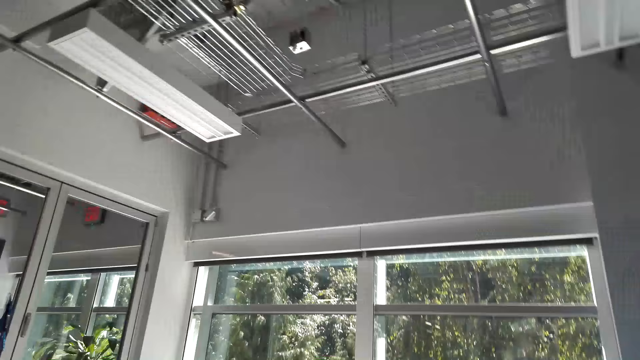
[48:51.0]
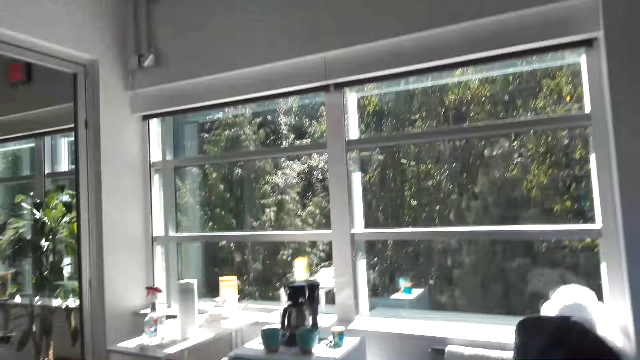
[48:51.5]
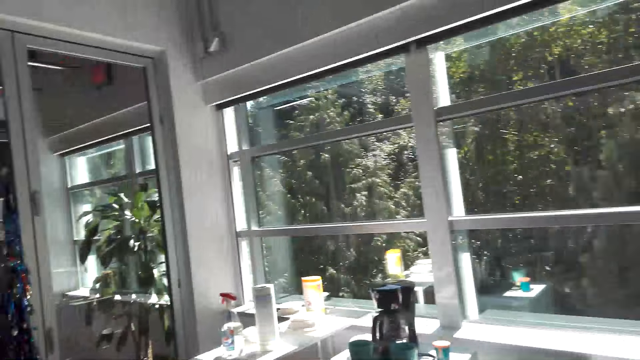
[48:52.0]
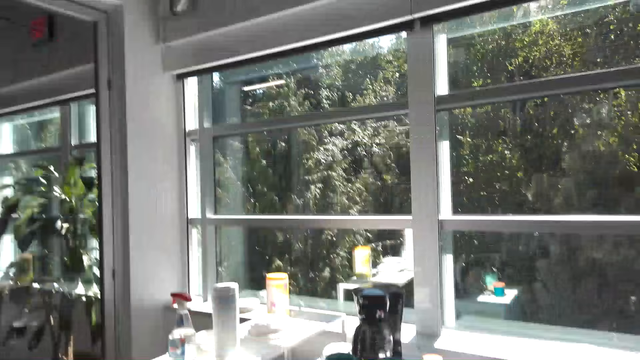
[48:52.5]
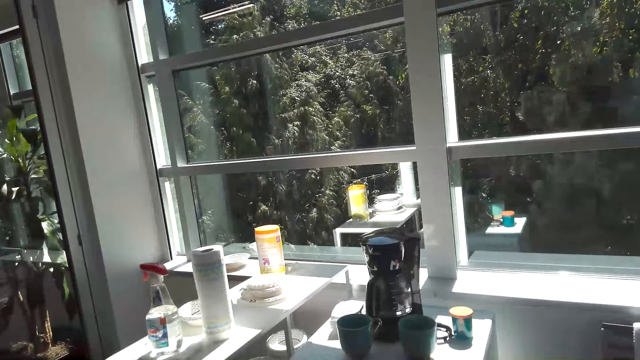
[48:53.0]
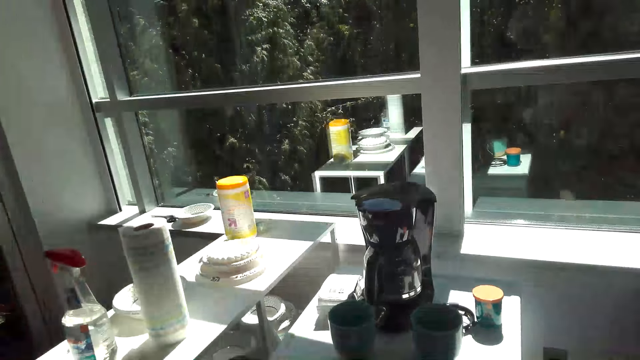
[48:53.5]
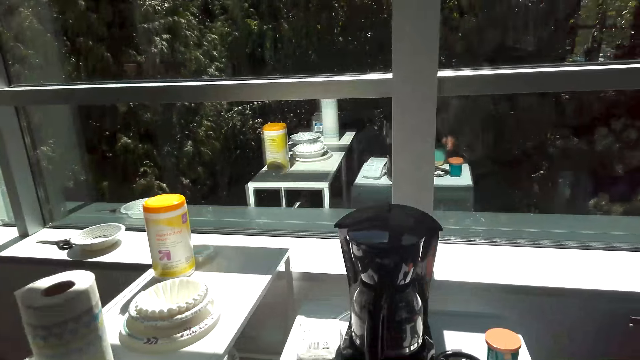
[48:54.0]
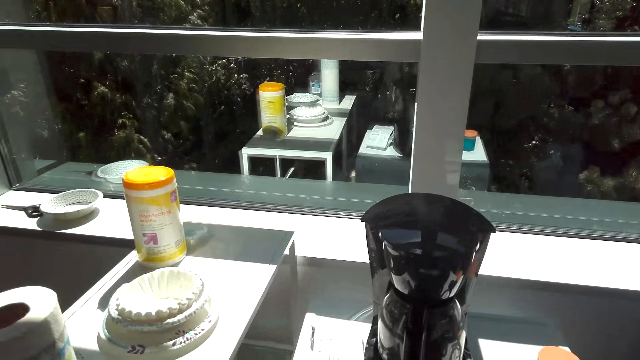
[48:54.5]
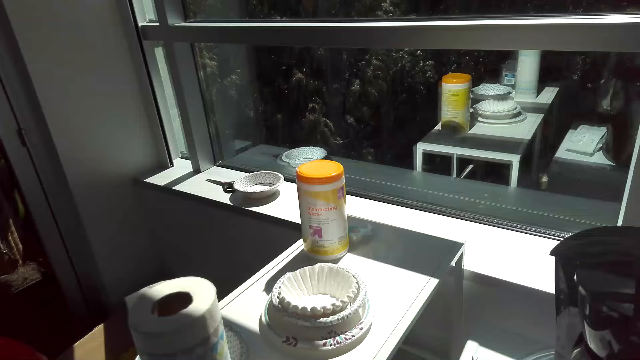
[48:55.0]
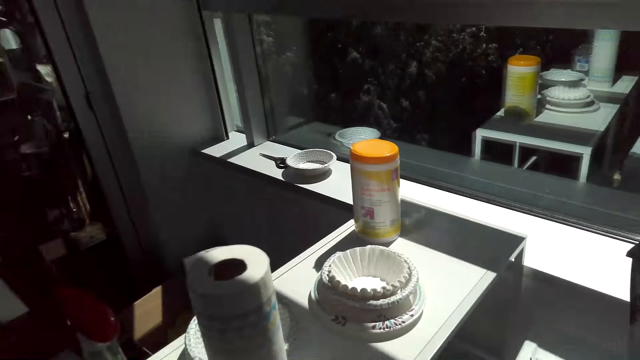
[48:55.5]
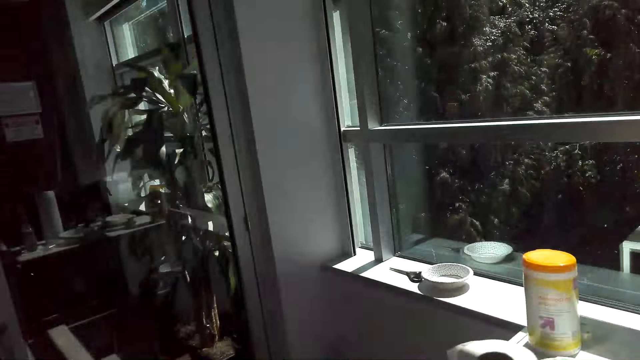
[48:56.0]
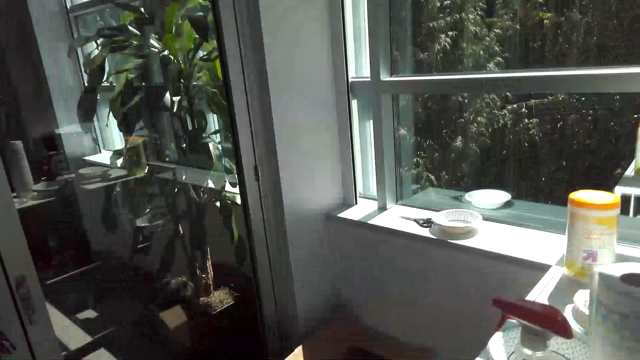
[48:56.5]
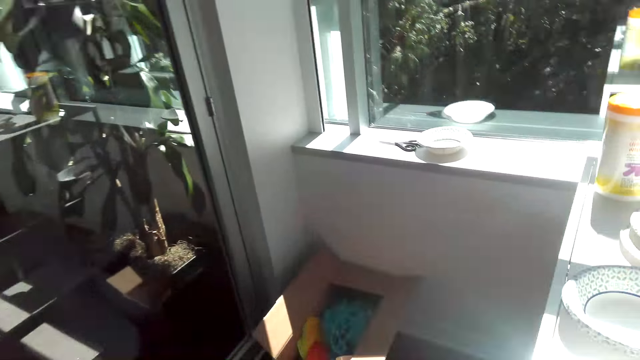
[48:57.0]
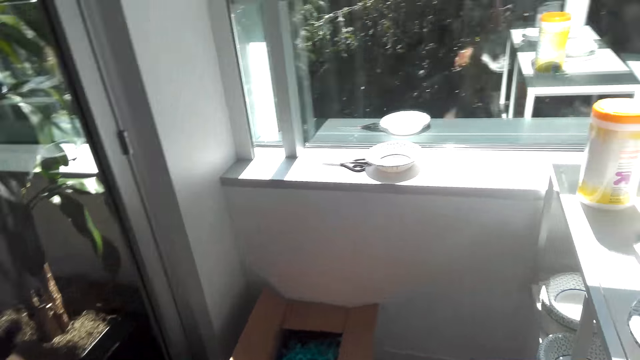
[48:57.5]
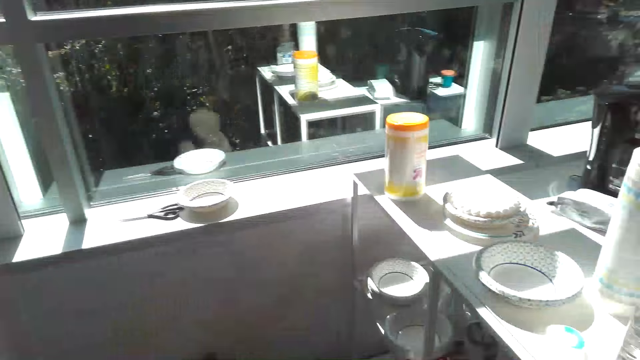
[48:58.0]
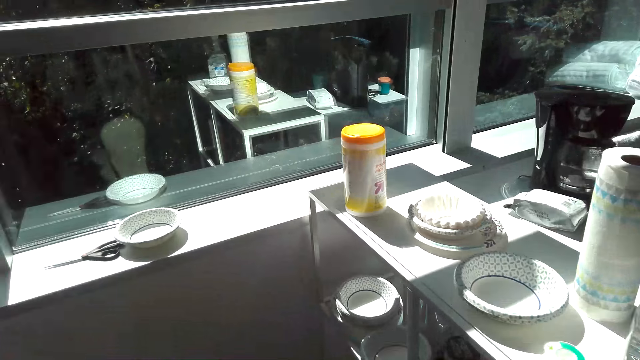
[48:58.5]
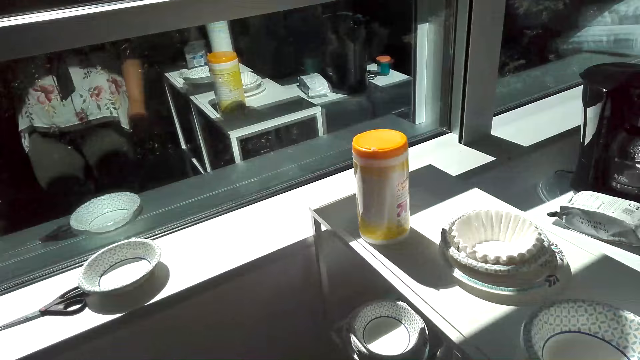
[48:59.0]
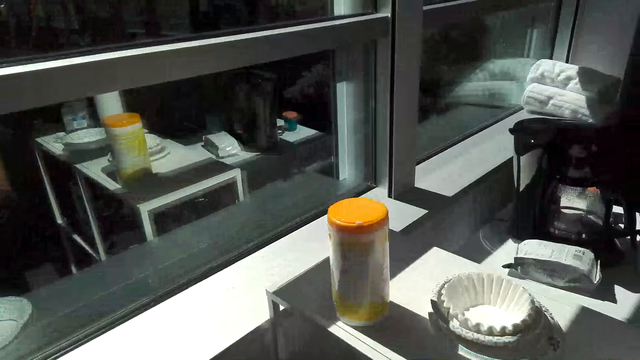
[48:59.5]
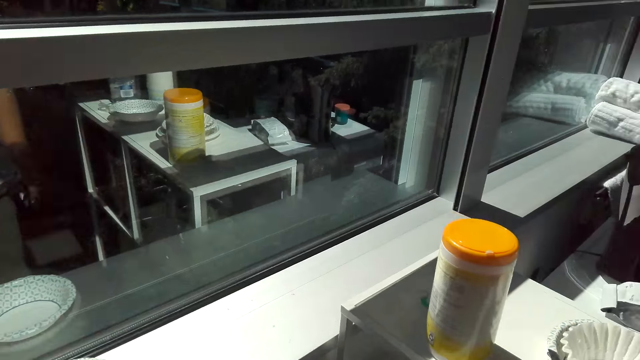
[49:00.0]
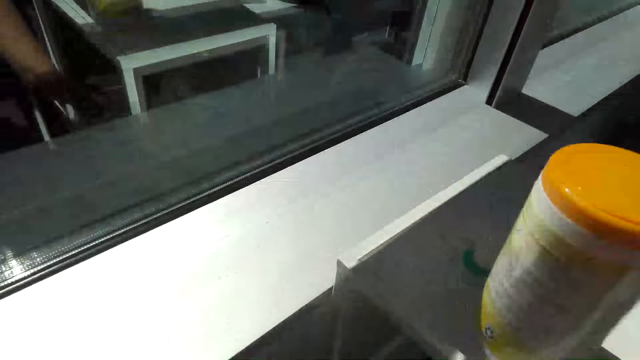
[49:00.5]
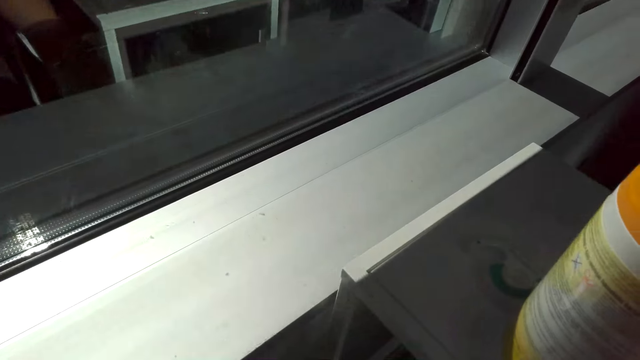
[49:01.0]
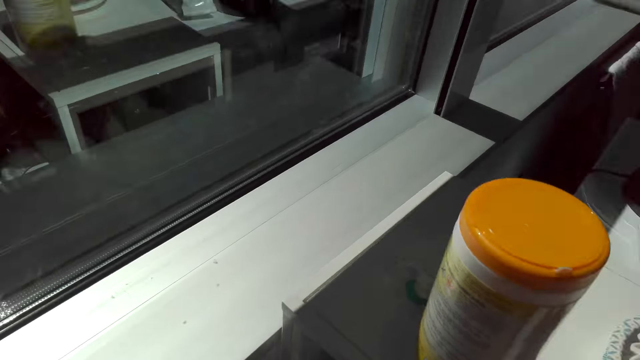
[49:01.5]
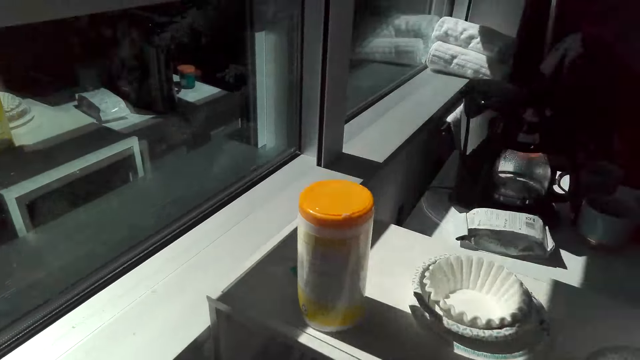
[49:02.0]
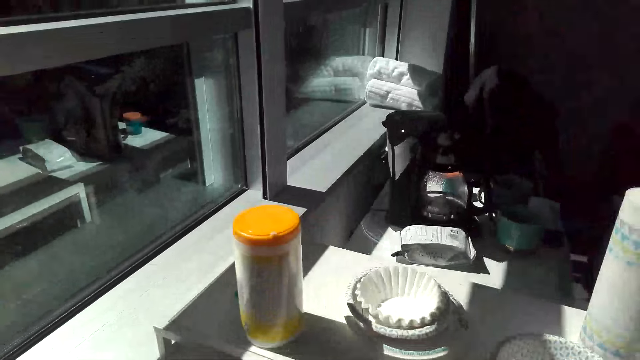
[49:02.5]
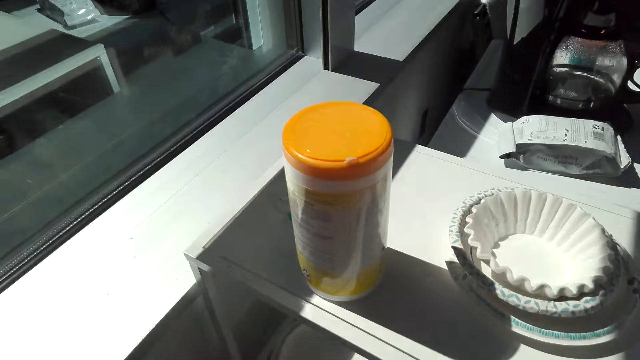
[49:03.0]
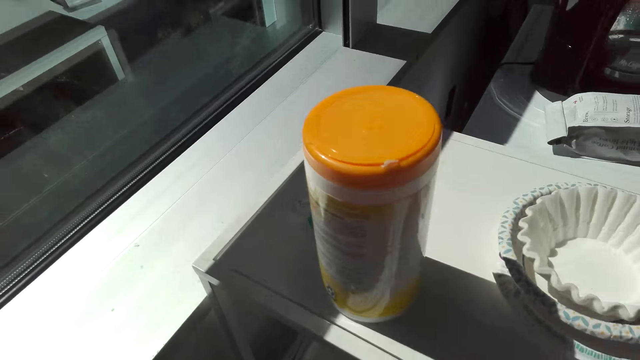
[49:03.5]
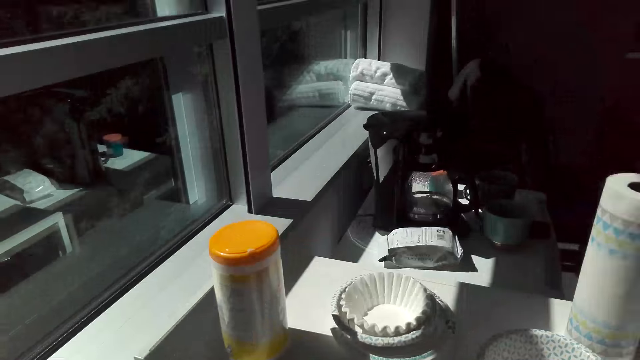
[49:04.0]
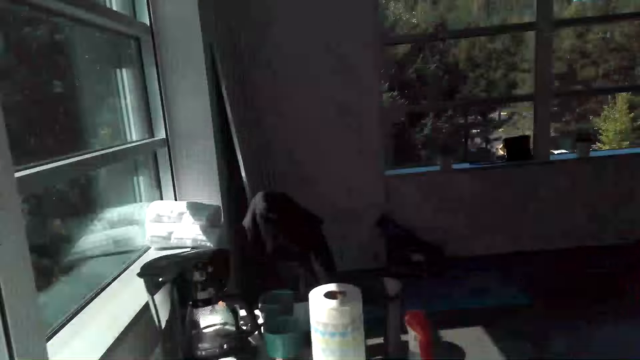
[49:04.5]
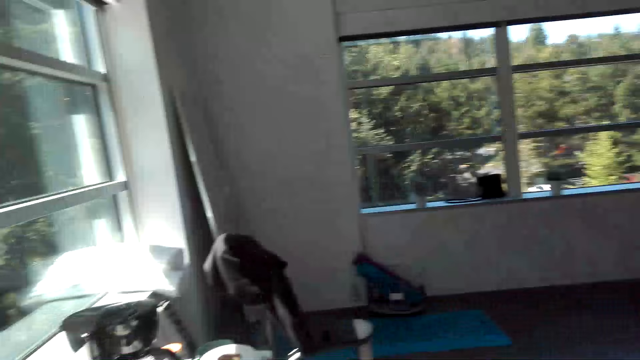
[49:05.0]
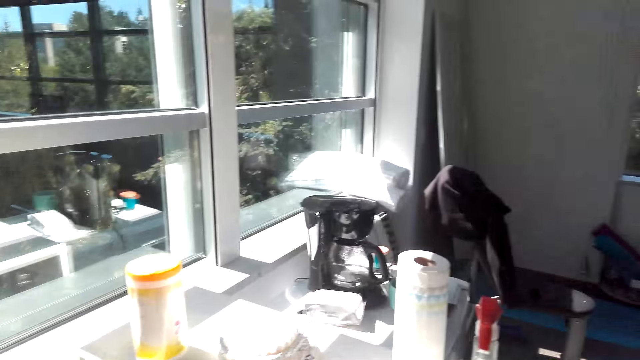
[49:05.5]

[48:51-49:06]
The camera wearer puts the phone on the counter. They pick up some snacks from the counter.

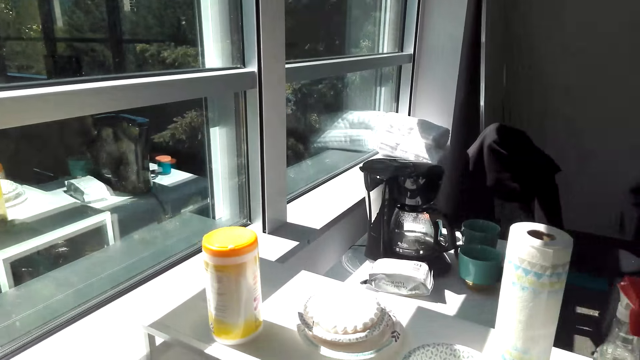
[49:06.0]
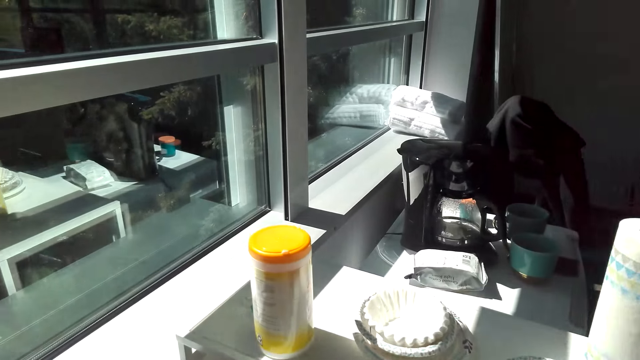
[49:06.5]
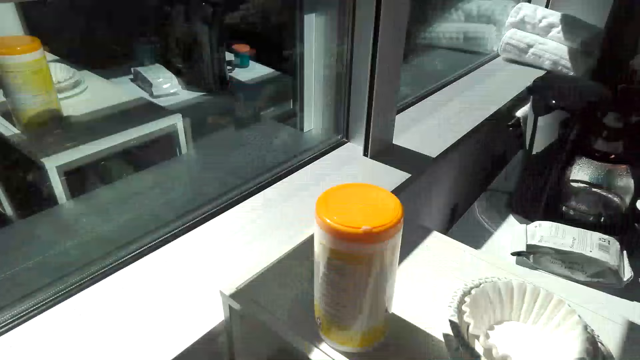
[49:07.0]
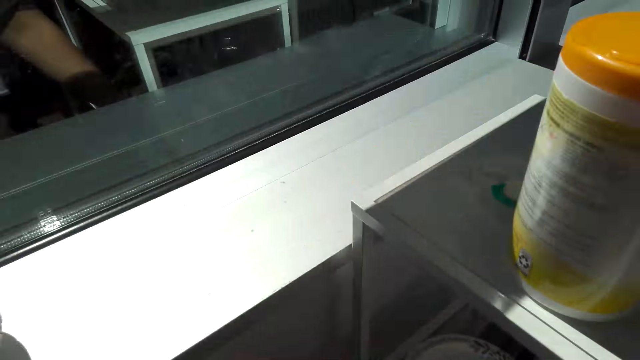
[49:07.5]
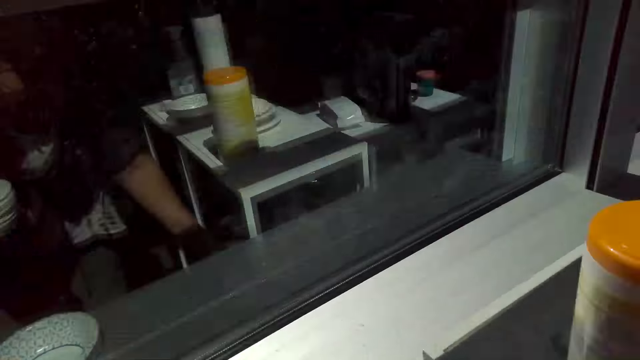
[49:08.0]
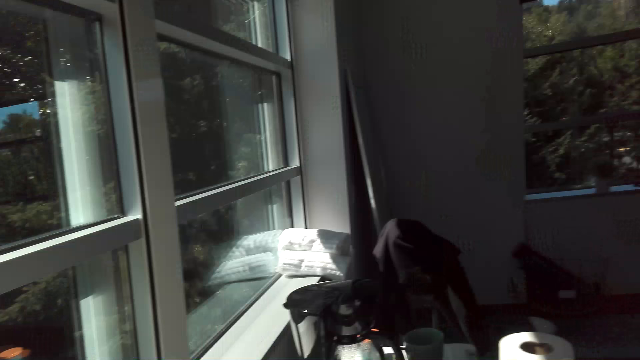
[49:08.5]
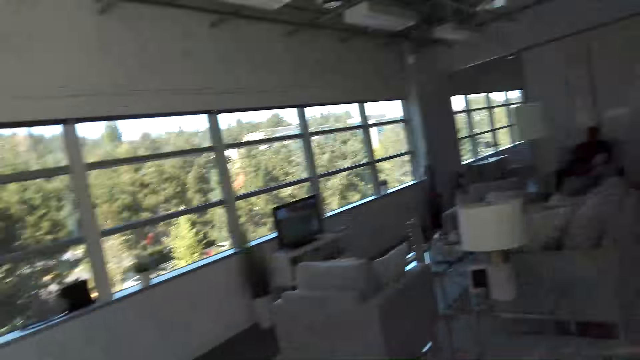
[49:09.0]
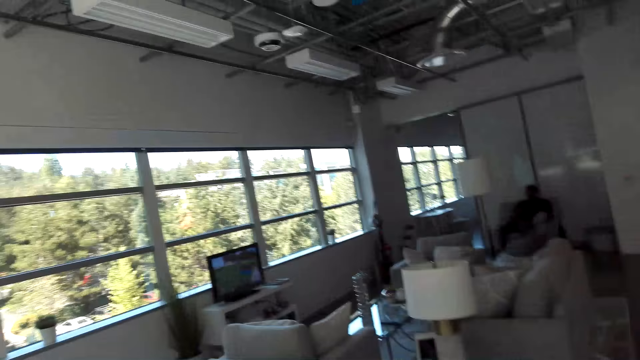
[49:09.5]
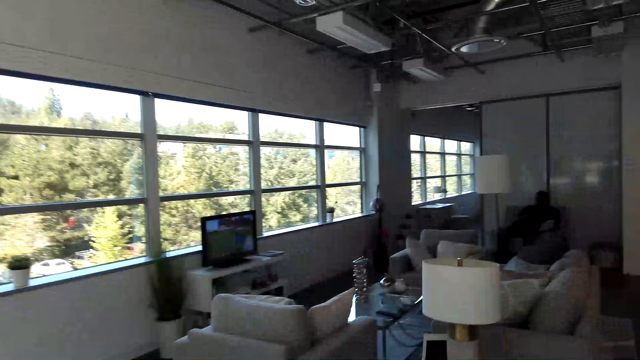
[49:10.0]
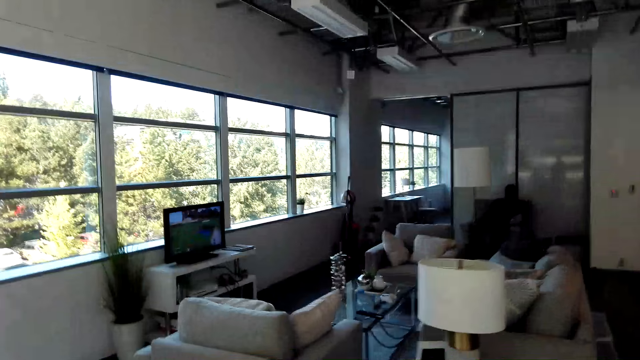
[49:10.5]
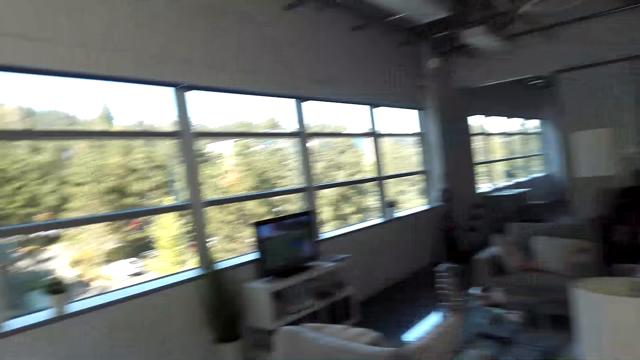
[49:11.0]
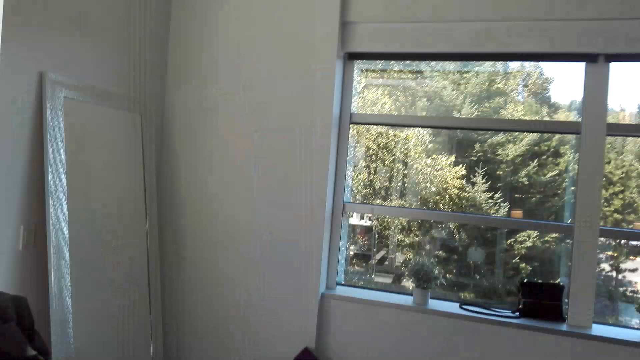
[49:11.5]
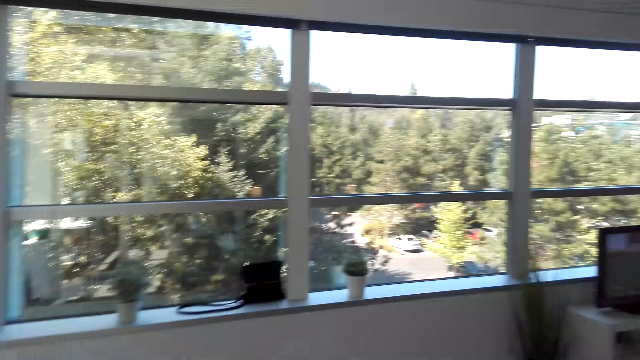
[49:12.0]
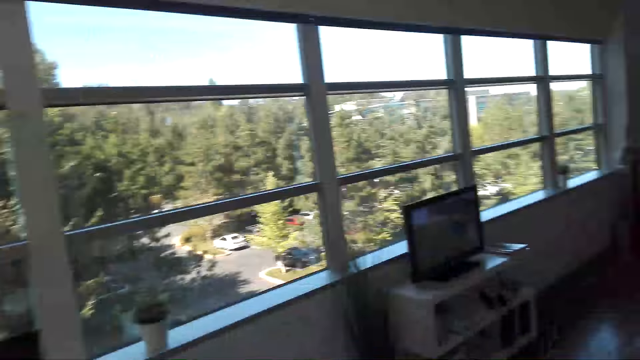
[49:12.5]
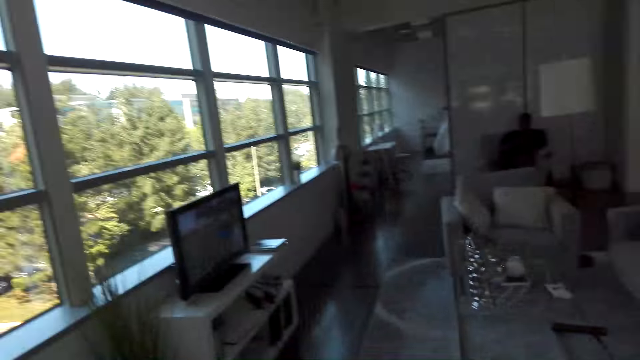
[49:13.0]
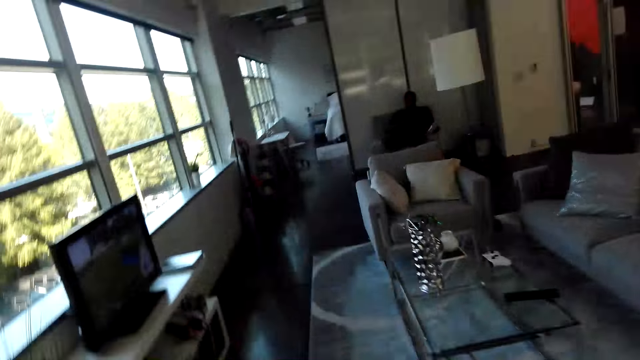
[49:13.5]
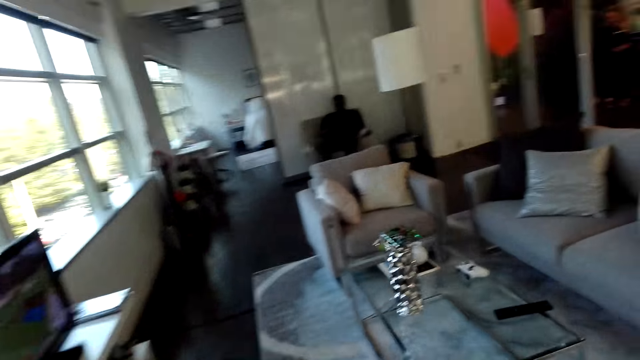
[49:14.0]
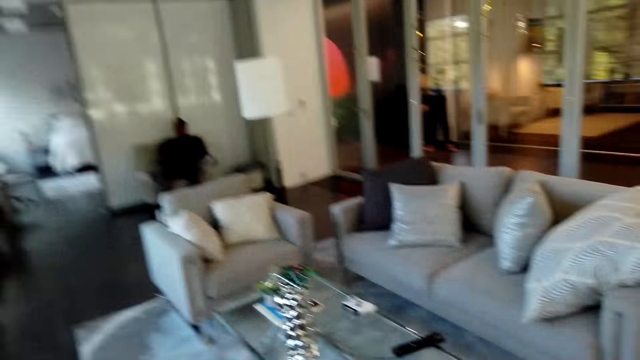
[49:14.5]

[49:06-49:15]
The camera wearer walks around. They walk around the room.
